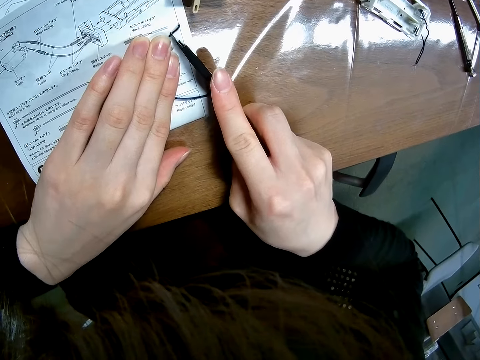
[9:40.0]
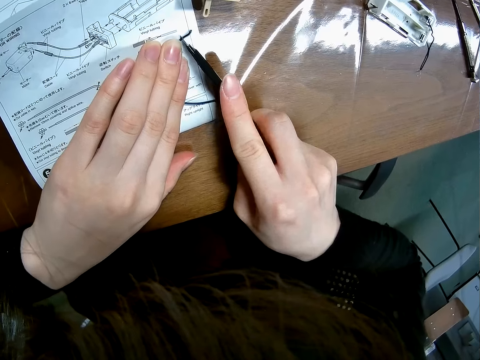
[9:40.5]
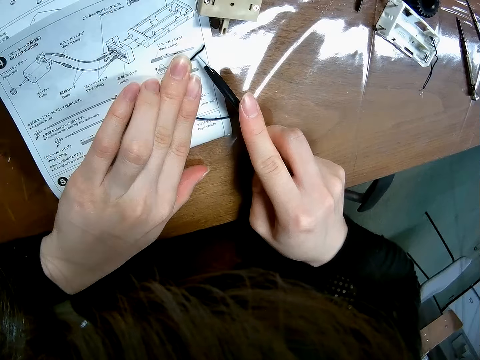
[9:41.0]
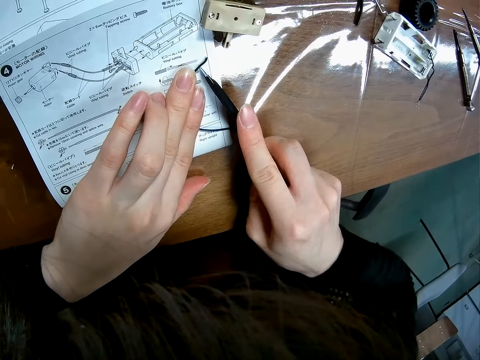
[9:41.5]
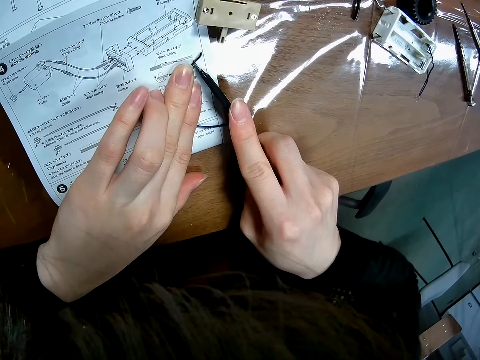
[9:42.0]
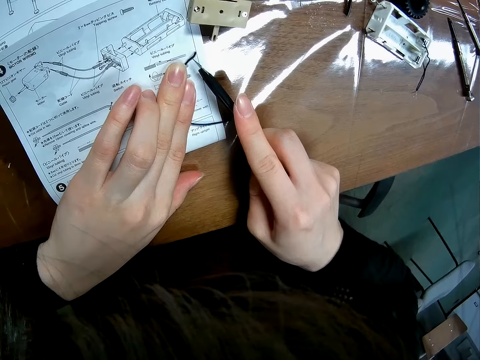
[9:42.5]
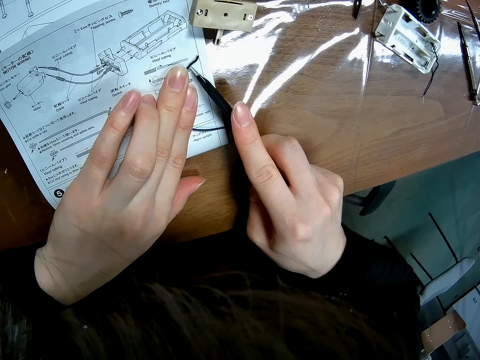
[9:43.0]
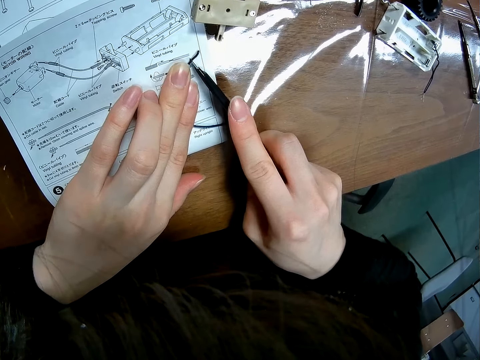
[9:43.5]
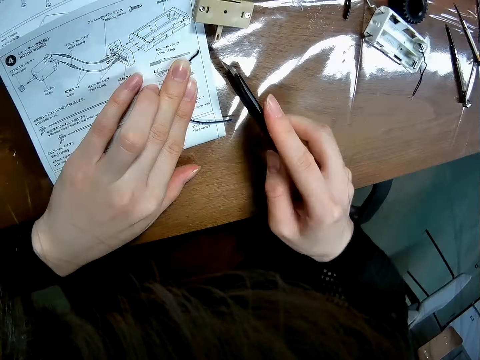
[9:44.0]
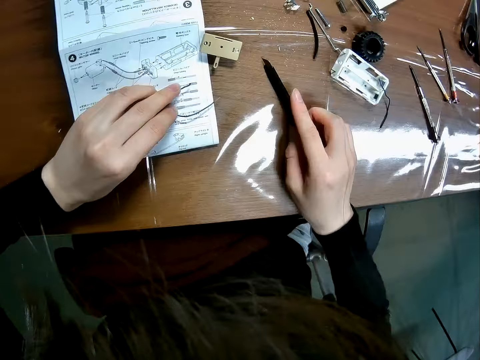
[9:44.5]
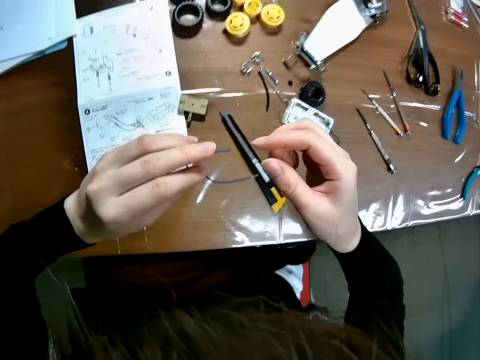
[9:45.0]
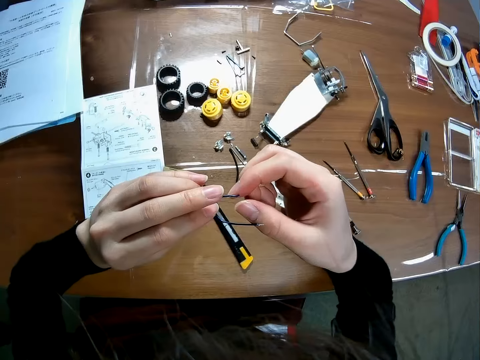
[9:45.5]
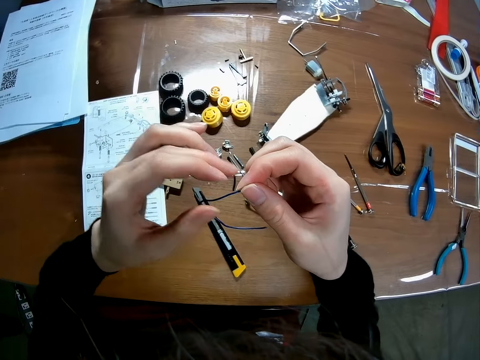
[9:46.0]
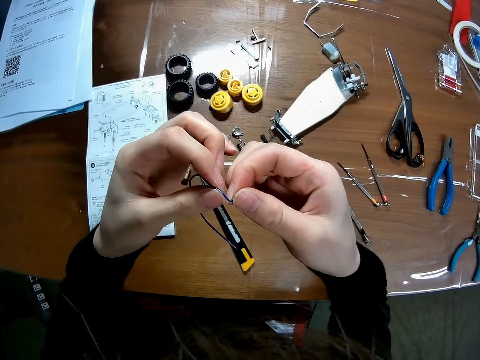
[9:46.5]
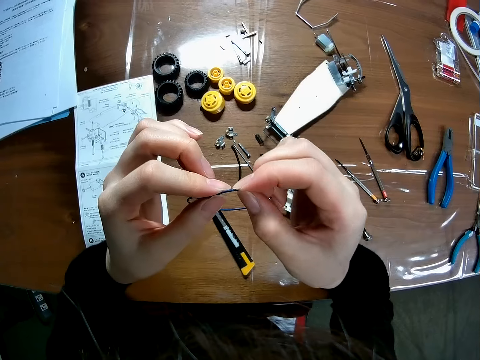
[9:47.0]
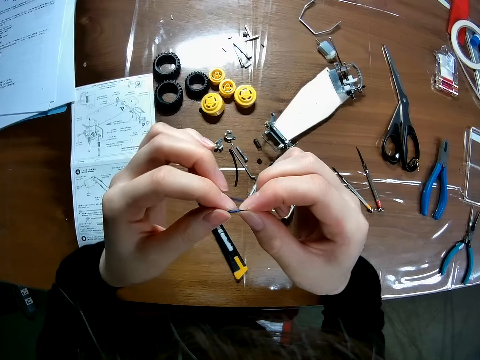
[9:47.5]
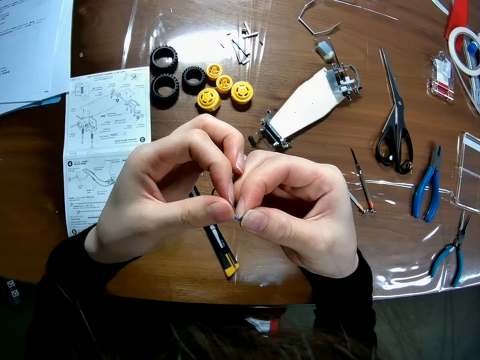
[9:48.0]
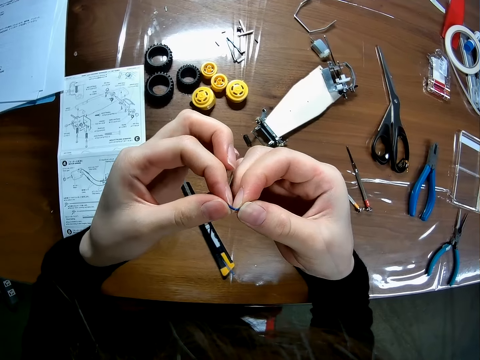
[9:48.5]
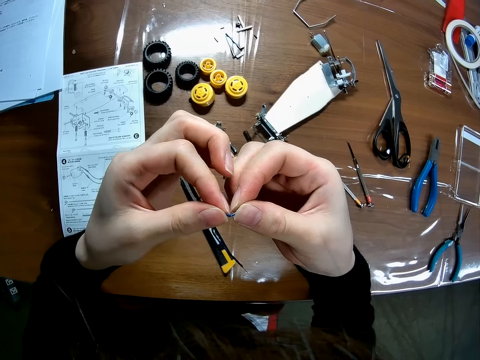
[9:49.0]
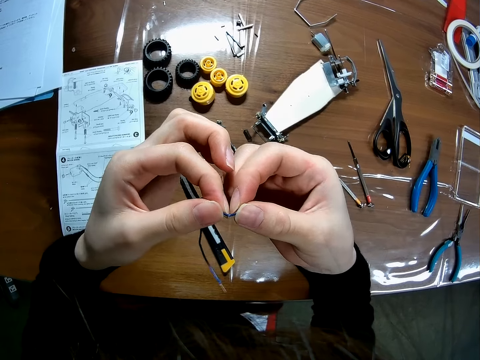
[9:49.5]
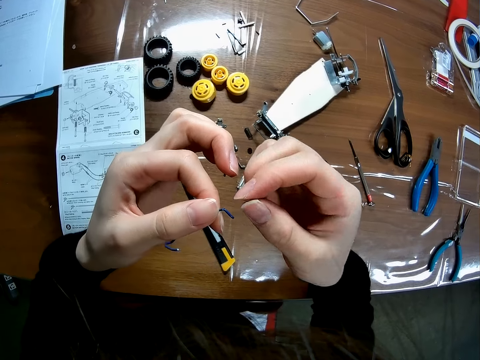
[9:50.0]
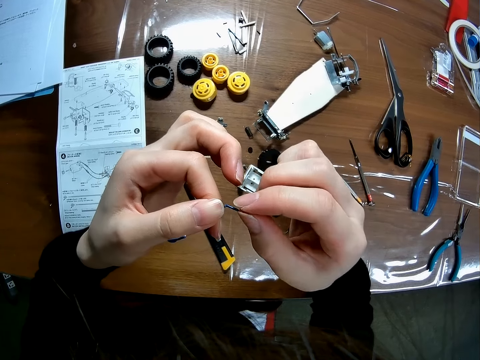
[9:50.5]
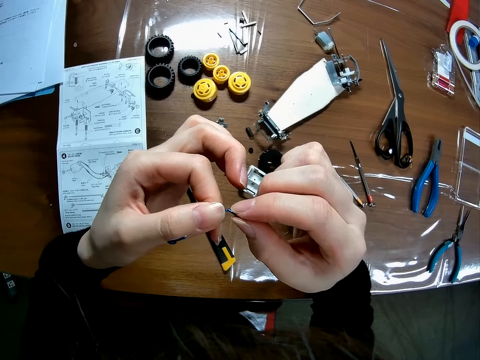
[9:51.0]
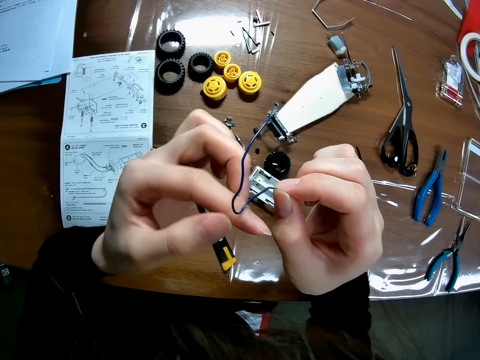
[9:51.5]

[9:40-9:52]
The camera wearer drops the blade on the table. They pick up the wire from the table and twist the wire with both hands.

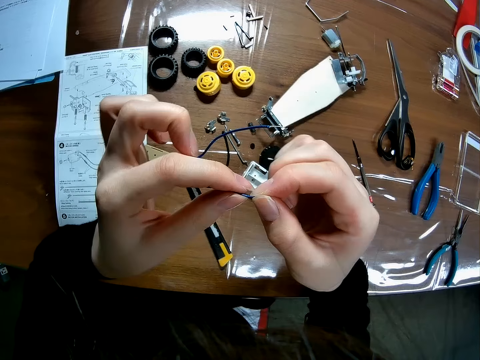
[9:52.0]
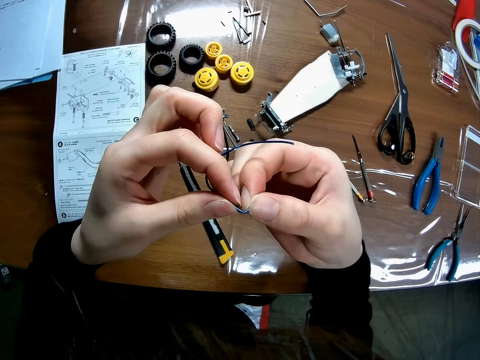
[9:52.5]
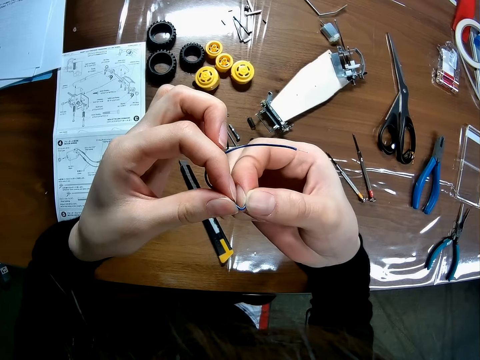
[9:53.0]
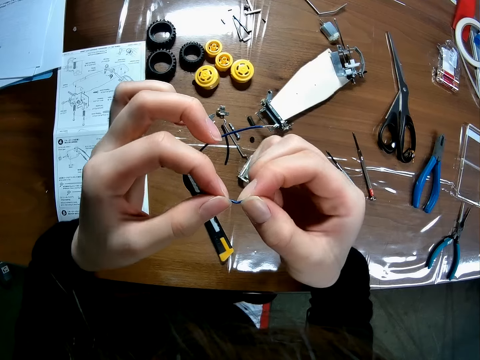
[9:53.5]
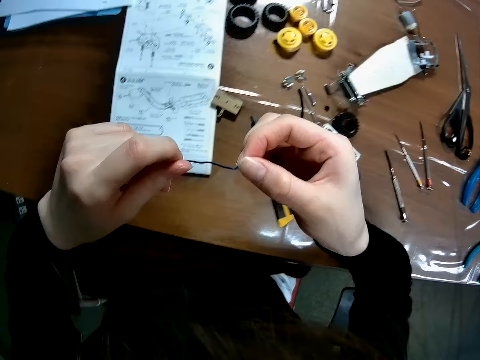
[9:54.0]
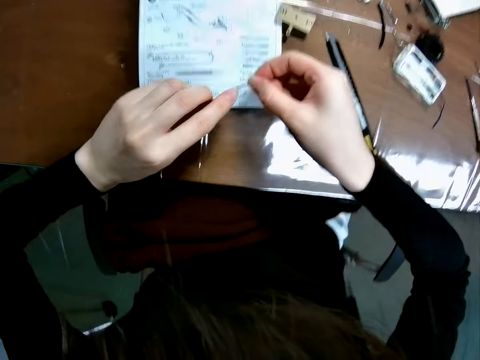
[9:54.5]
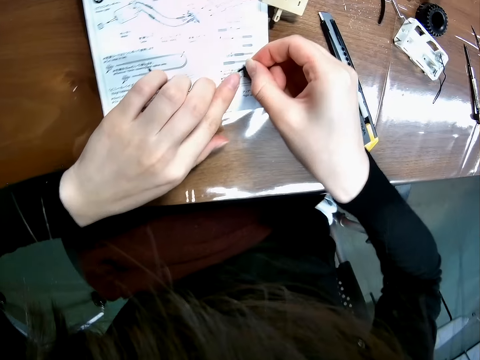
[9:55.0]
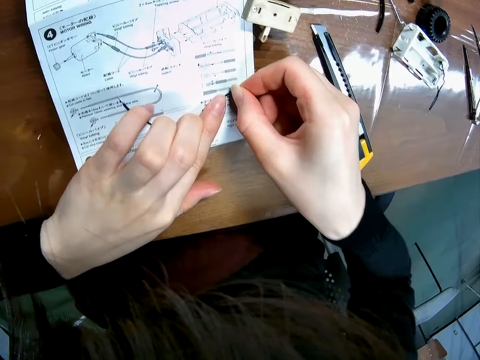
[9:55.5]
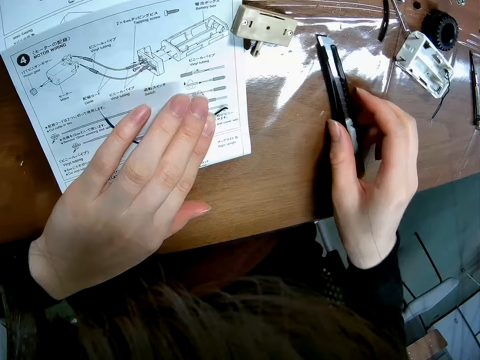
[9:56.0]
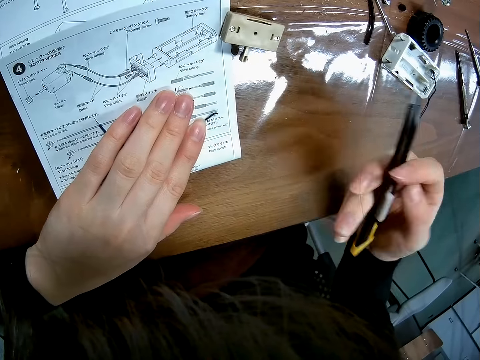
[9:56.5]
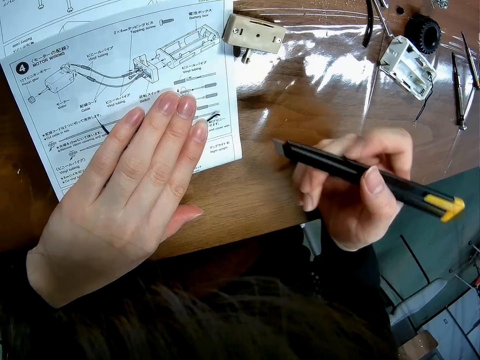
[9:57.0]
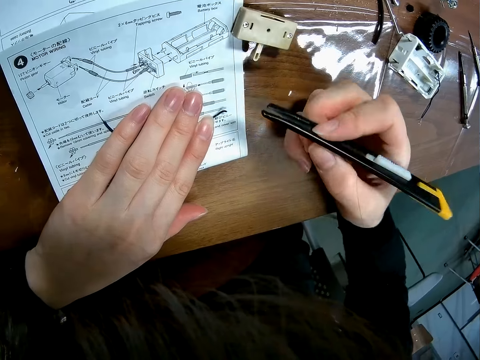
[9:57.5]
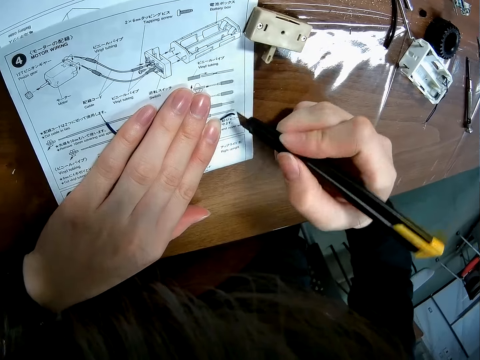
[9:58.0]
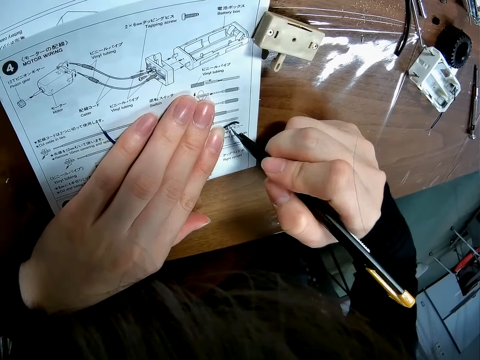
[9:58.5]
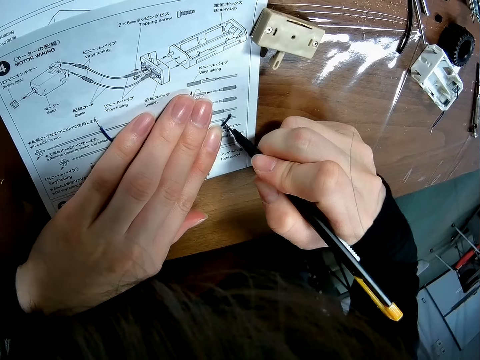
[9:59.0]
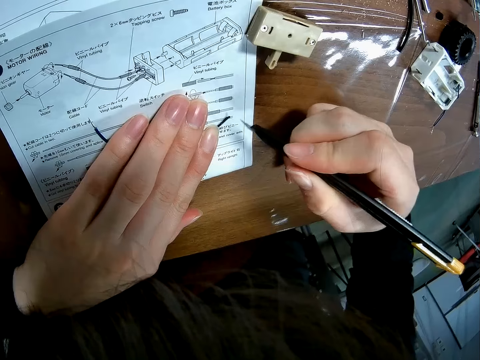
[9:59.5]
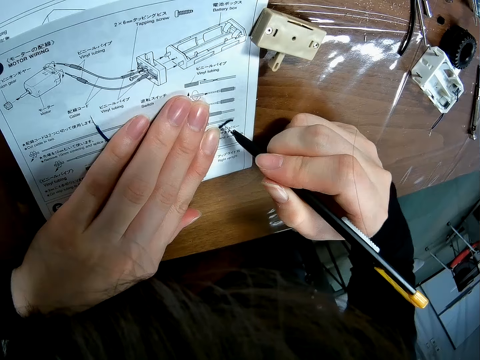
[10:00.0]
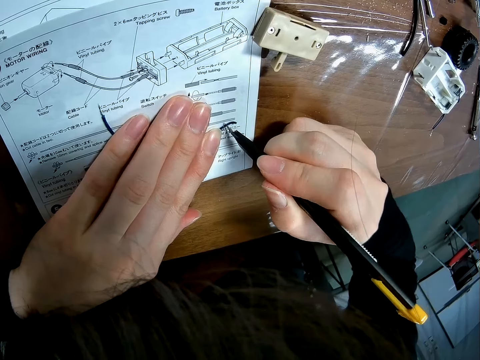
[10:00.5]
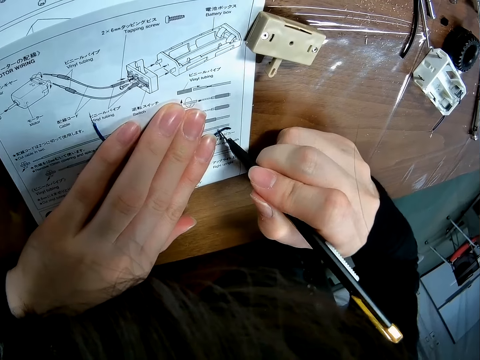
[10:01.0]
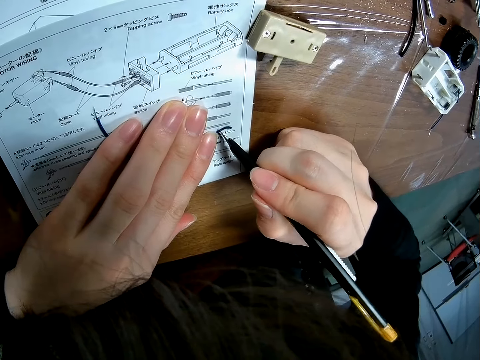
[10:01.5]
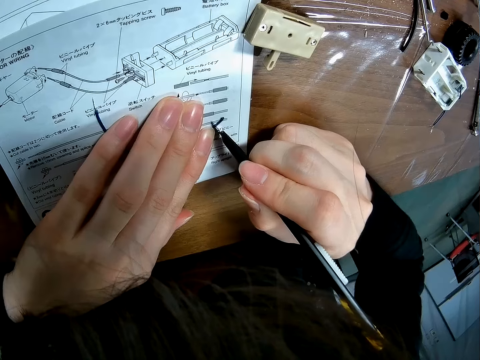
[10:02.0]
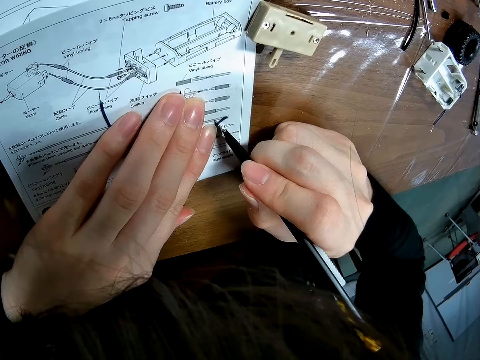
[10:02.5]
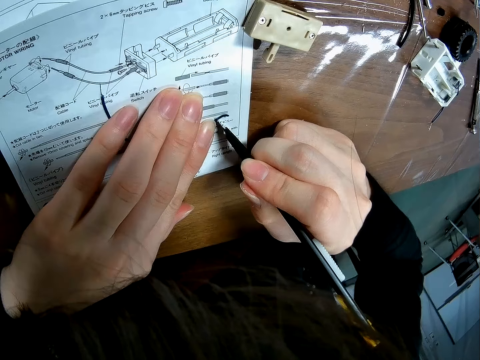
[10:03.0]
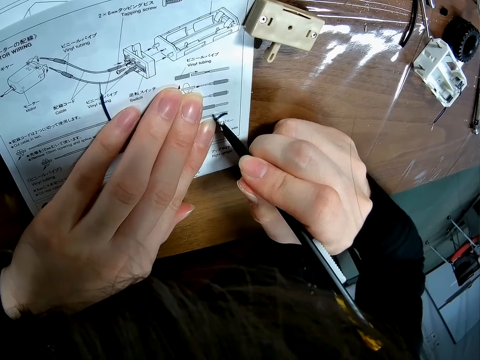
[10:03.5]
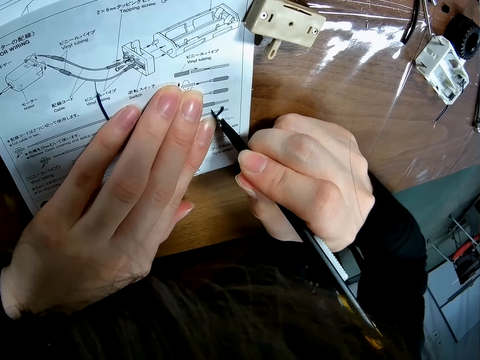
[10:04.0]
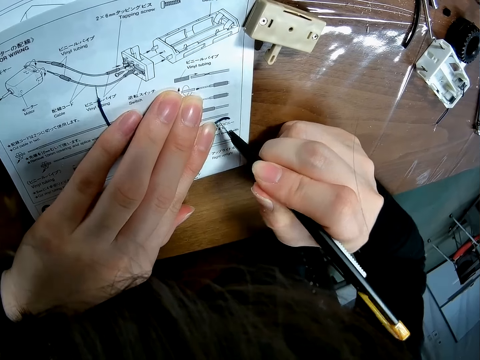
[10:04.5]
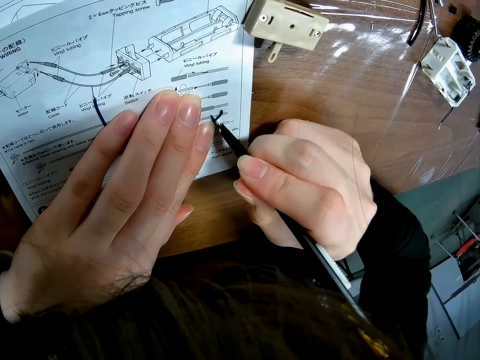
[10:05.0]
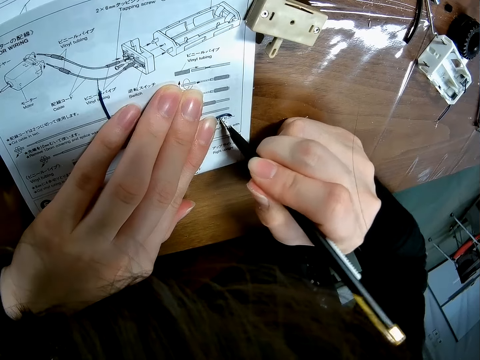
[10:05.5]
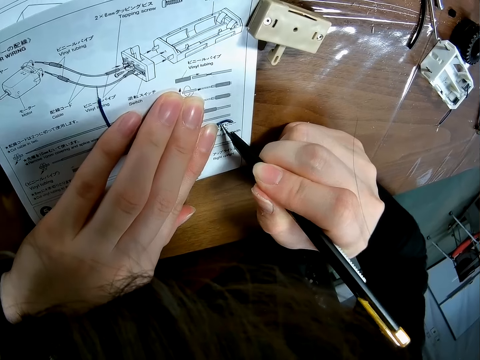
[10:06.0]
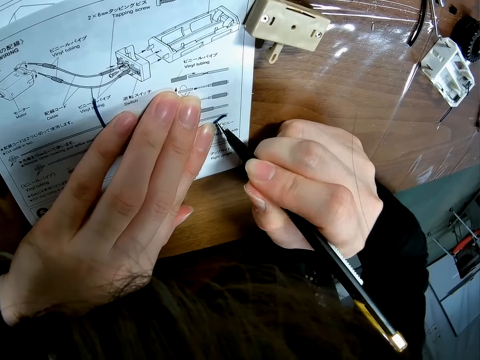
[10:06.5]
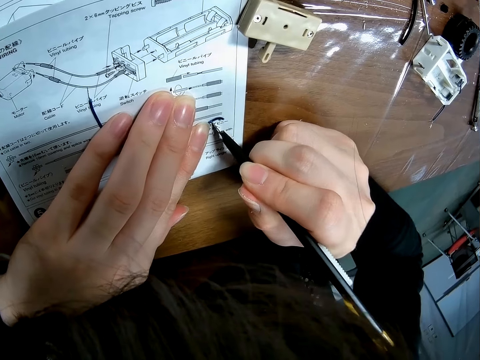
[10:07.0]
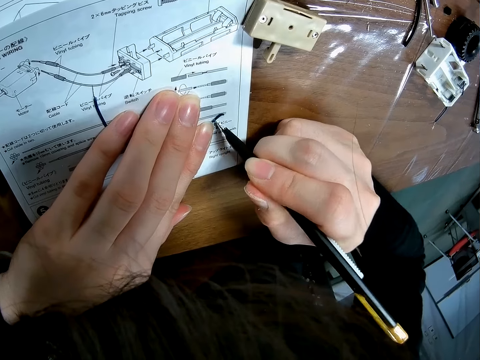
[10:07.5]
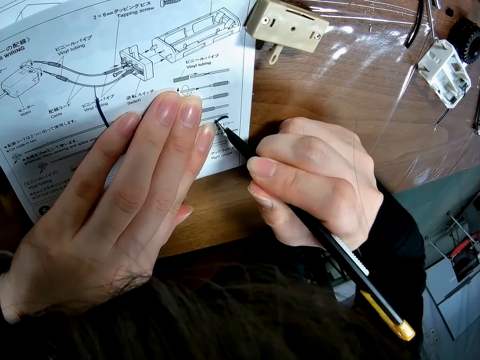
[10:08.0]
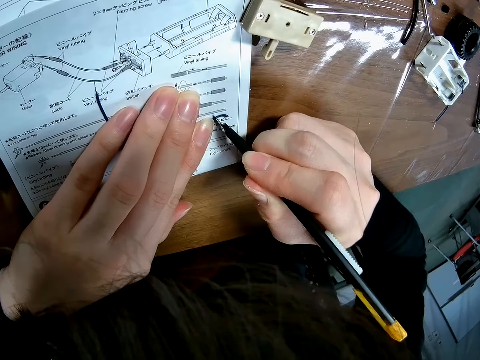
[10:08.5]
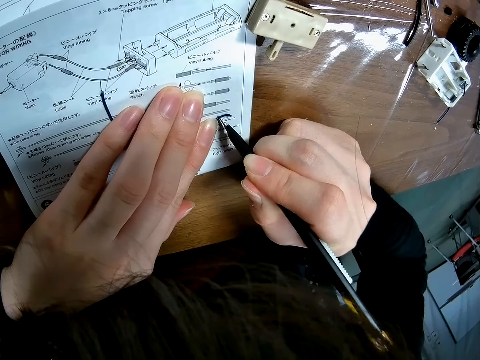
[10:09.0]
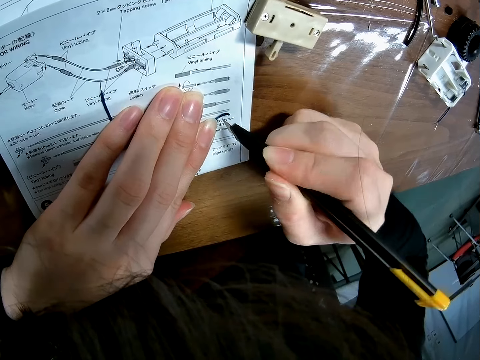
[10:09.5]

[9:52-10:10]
The camera wearer places the wire on an instruction manual that is on the table. They pick up the blade or utility knife from the table. They adjust the utility knife. They cut the wire with the blade.
